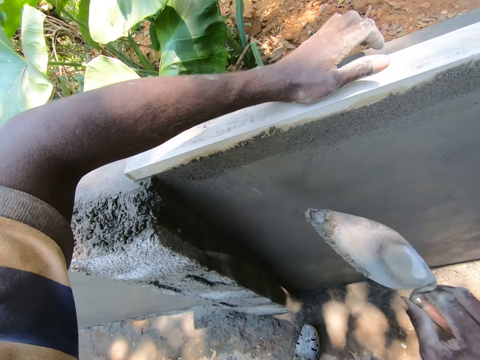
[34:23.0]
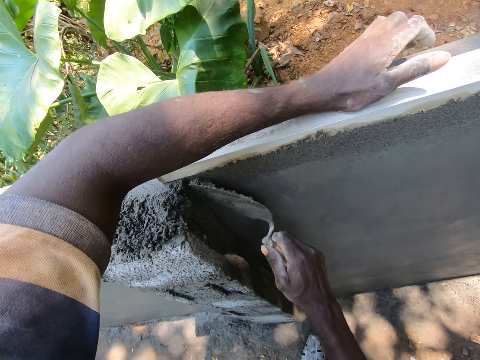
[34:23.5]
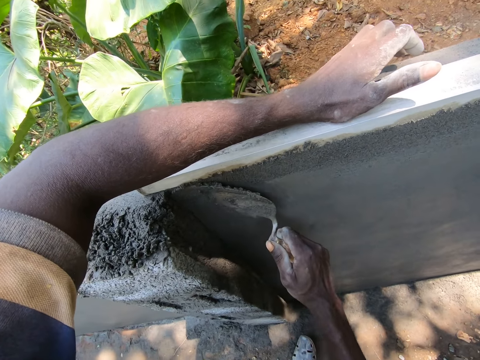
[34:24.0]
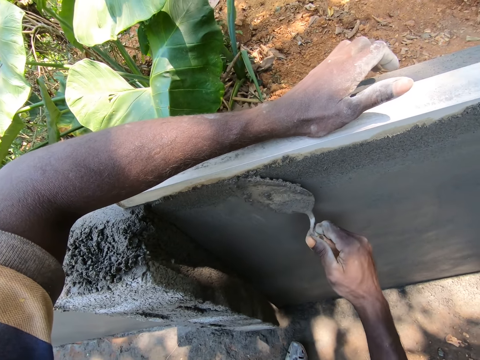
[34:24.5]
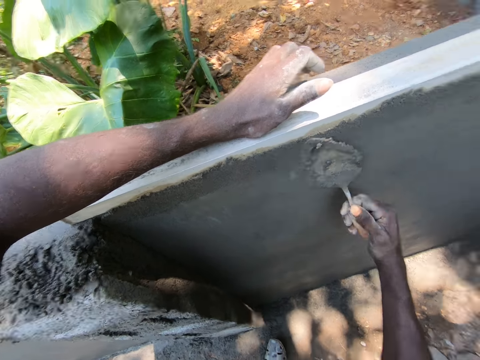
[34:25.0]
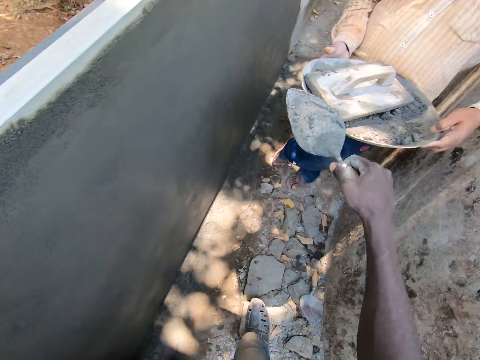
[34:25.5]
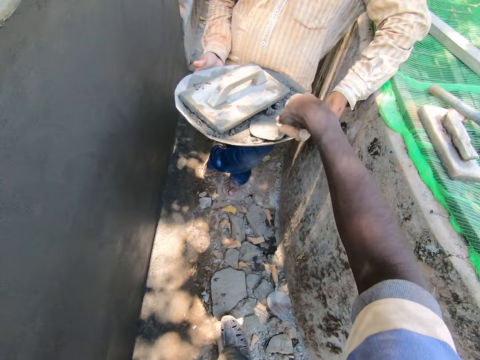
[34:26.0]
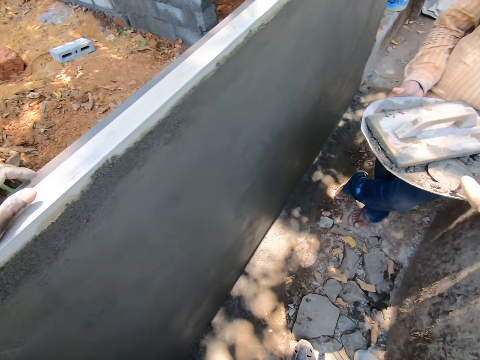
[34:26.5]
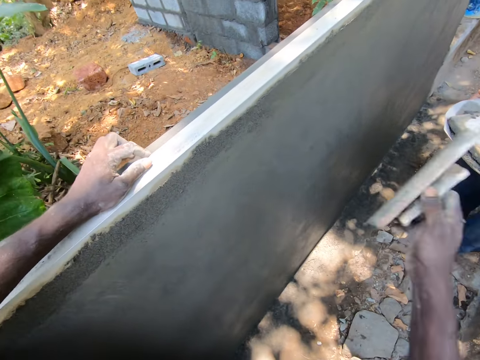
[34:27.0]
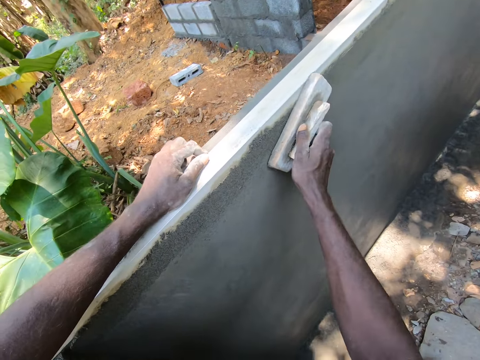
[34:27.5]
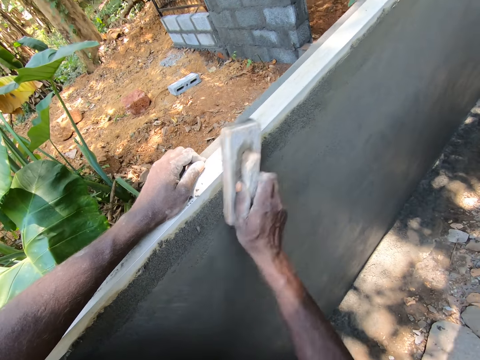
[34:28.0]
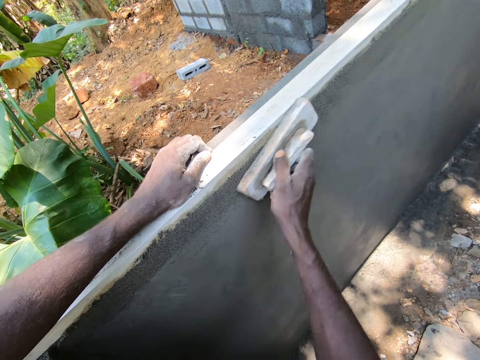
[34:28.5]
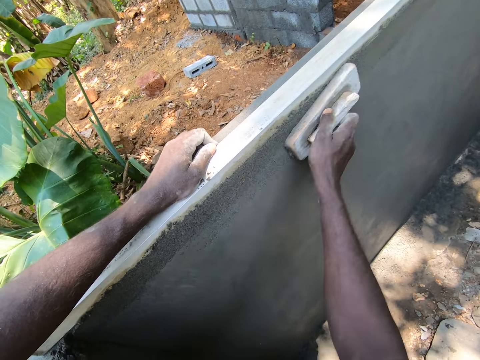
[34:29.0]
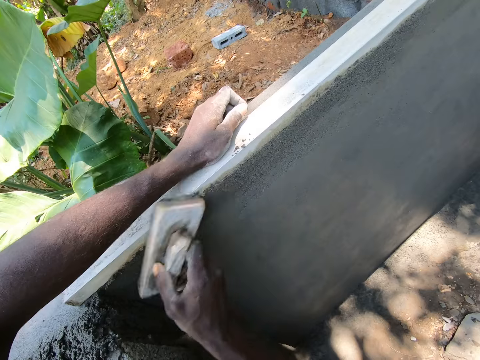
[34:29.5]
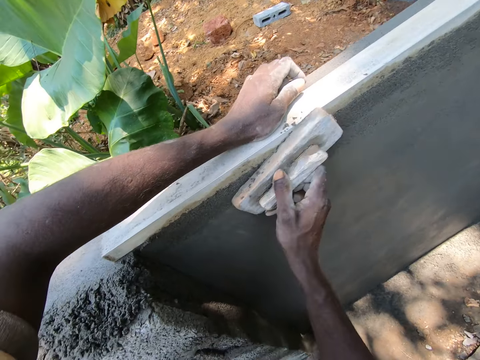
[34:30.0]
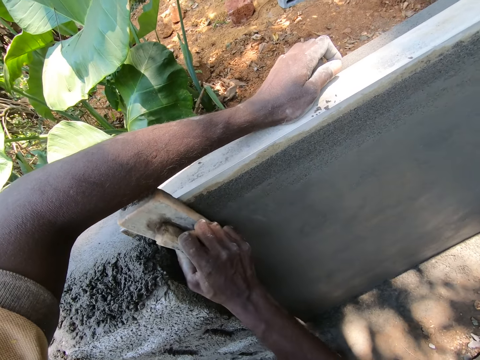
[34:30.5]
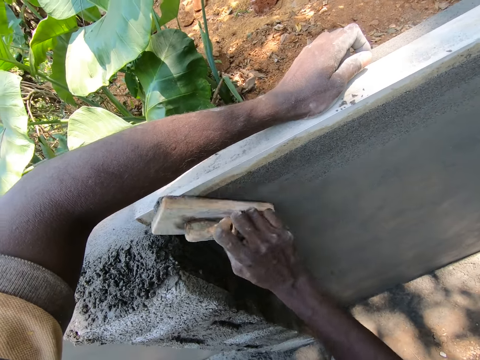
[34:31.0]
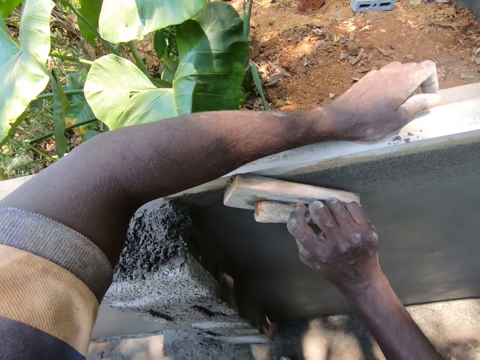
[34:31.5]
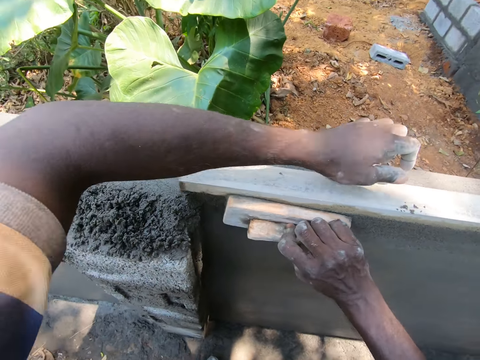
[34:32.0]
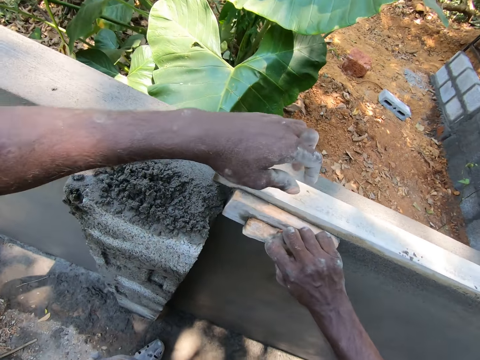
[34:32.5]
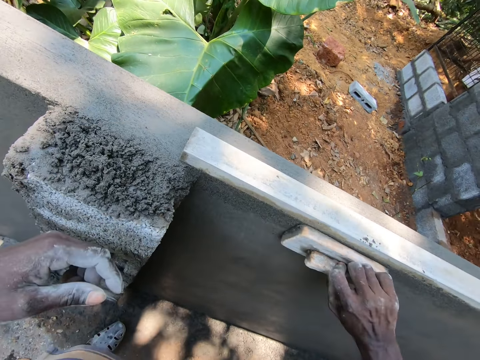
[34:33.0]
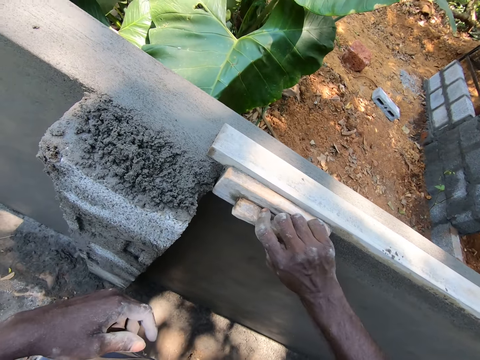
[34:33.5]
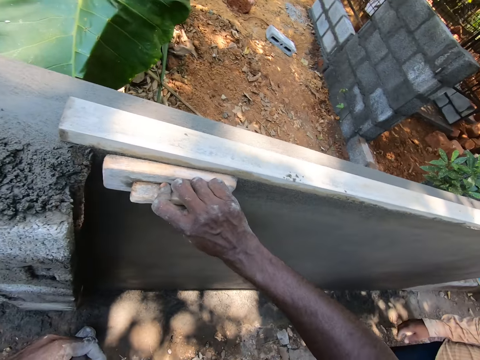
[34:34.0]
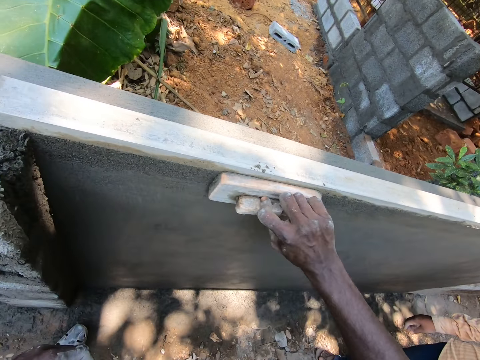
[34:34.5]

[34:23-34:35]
The camera wearer spreads cement on the wall with the gauging trowel. They put the gauging trowel on the cement bowl. They take the wooden float. They smoothen the wall with the wooden float.

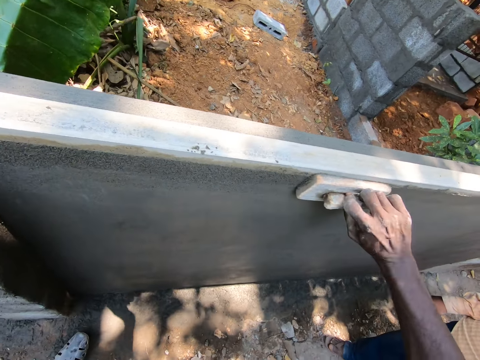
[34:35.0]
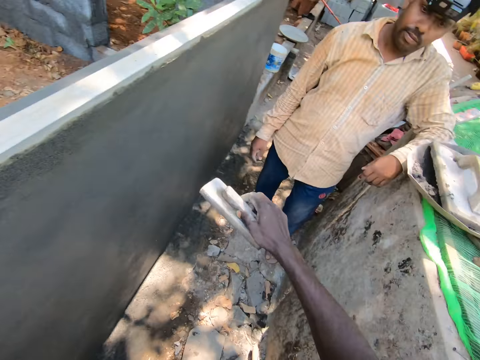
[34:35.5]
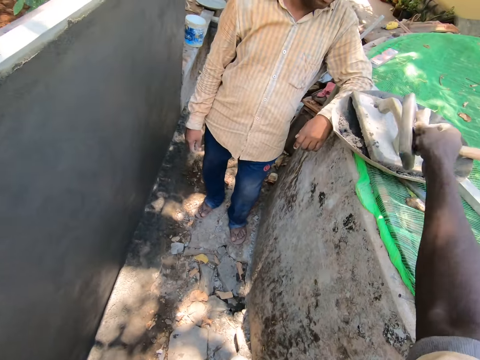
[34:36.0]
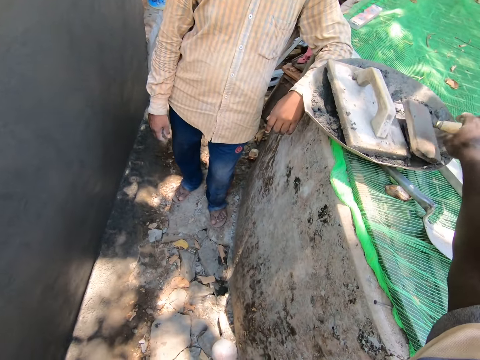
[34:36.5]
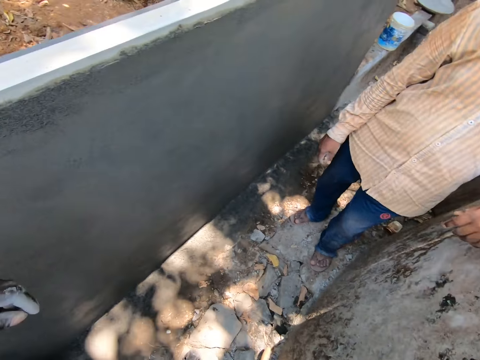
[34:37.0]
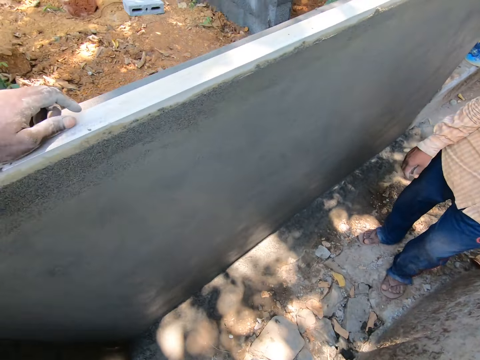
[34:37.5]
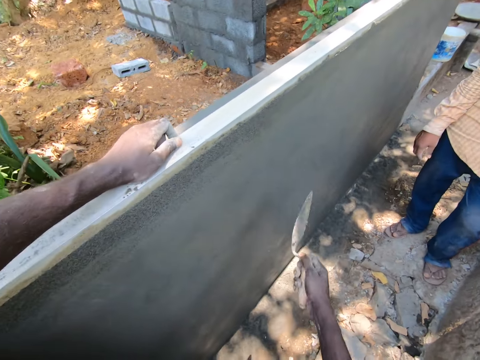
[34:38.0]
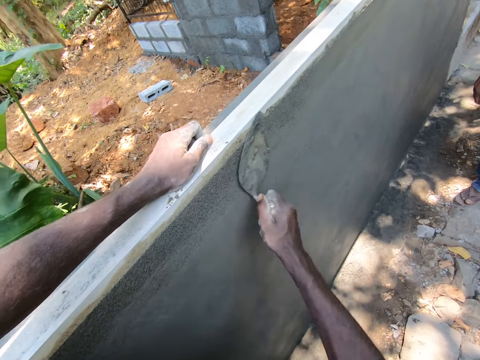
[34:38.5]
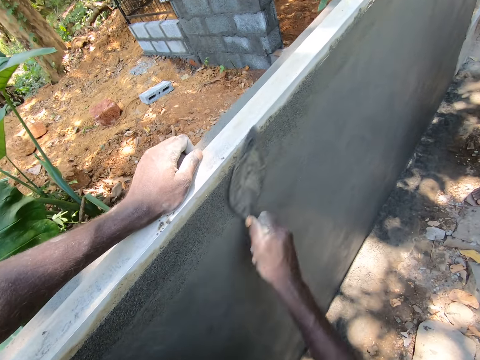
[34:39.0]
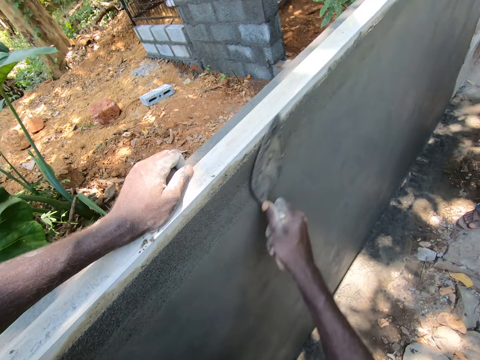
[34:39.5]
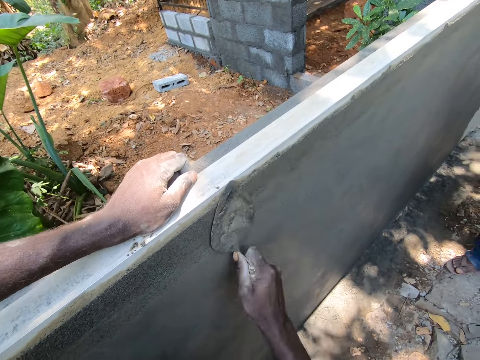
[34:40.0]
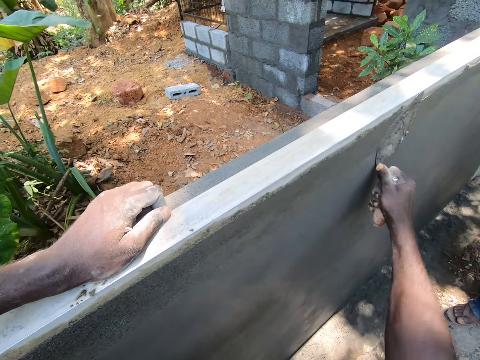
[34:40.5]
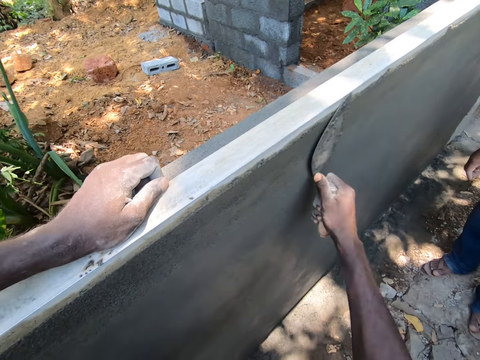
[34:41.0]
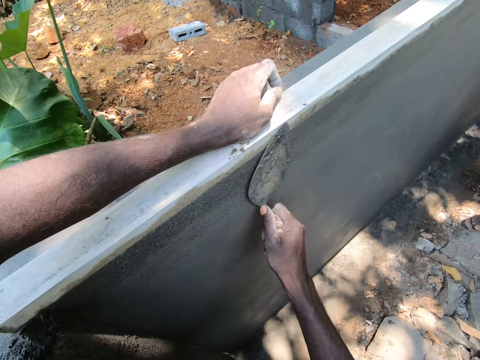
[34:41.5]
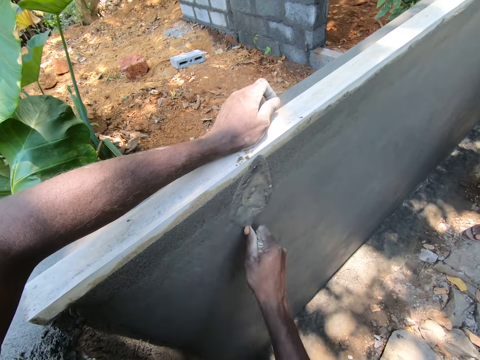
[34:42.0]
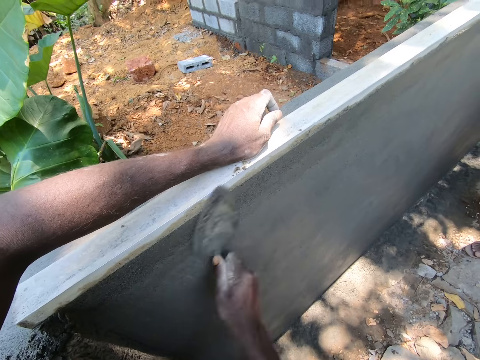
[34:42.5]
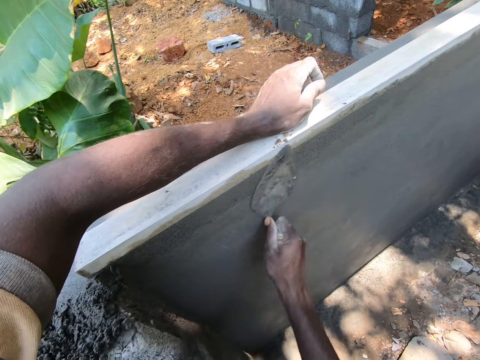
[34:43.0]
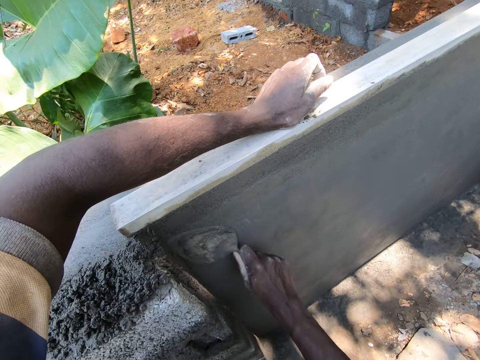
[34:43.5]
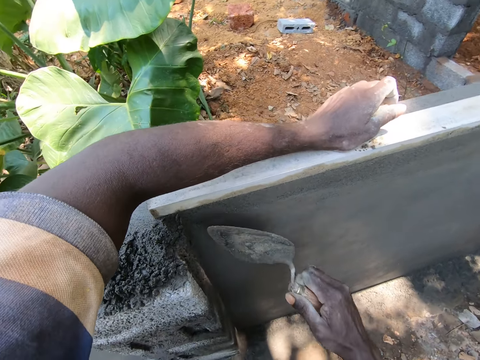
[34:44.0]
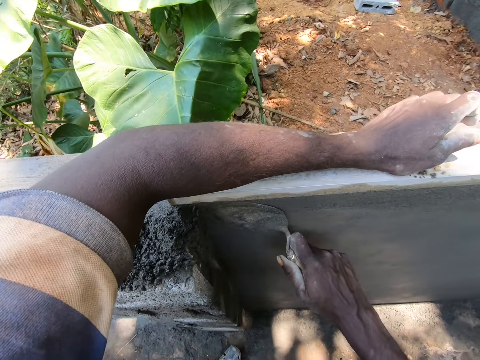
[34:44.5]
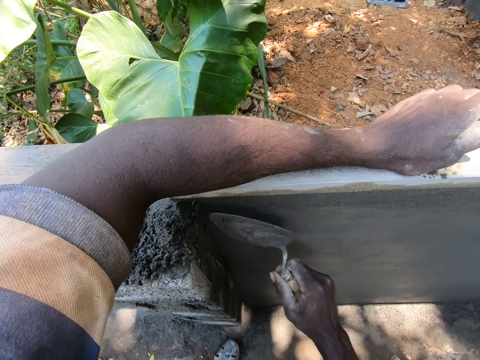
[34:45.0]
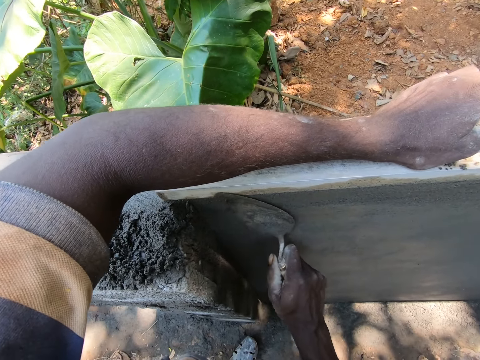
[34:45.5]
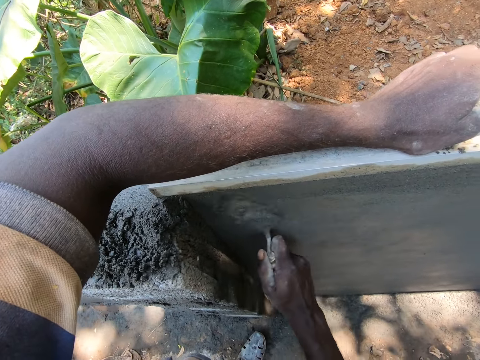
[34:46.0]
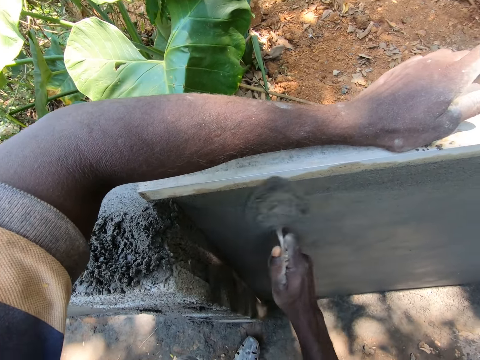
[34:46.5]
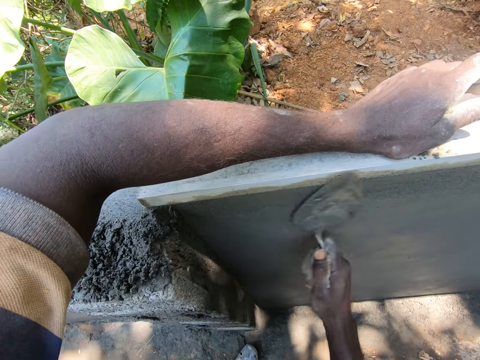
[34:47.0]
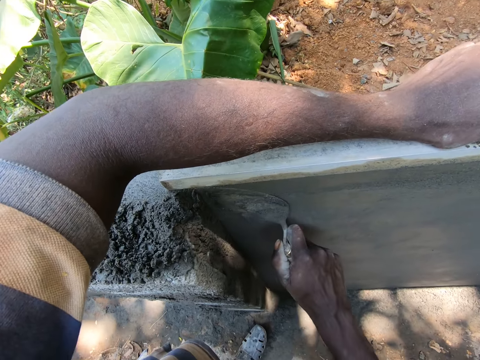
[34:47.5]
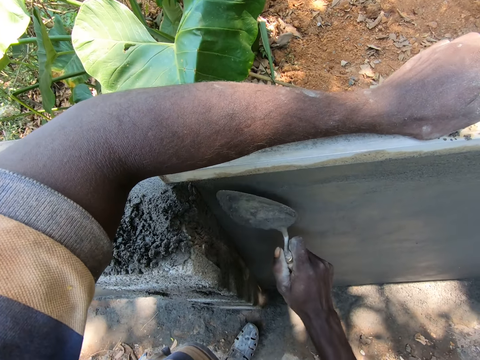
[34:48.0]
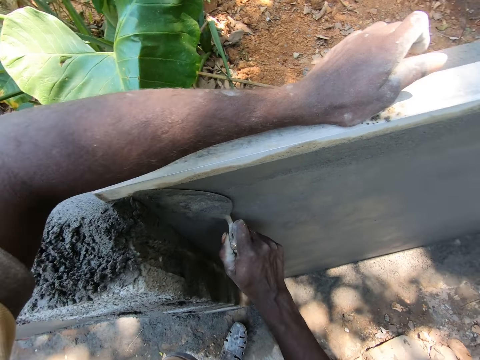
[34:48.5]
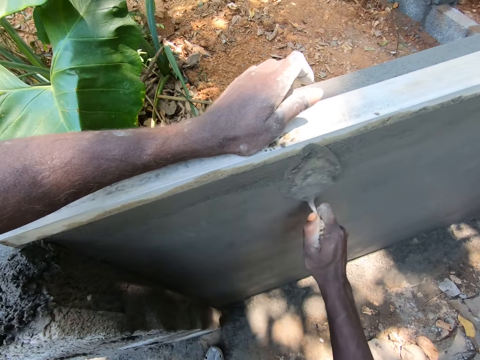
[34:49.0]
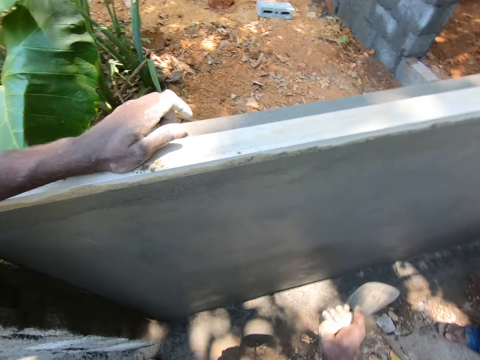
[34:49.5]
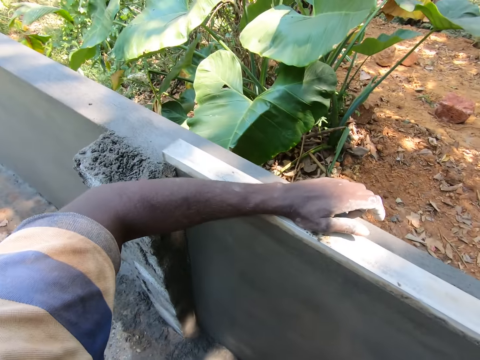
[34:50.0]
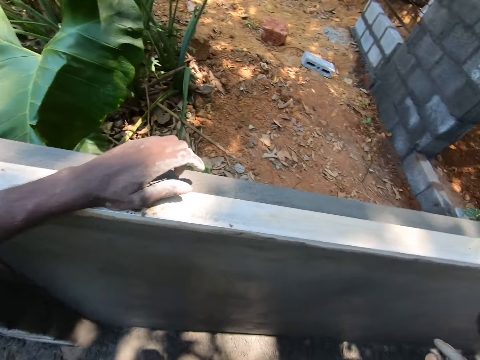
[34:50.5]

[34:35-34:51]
The camera wearer puts the wooden float on the cement bowl. They take the gauging trowel. They smoothen the wall with the gauging trowel. They plaster the wall.
